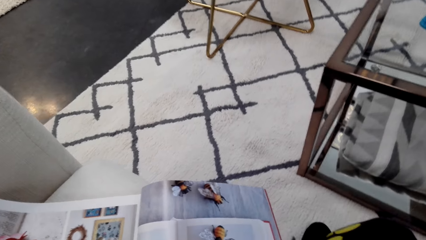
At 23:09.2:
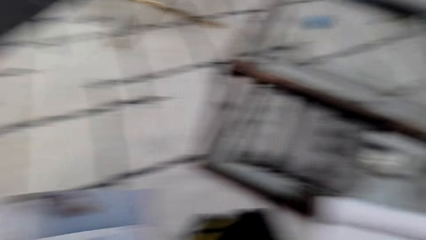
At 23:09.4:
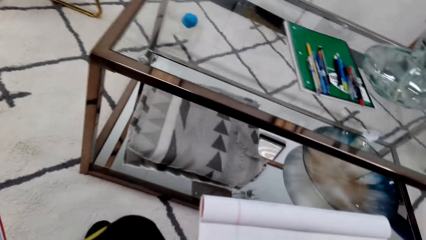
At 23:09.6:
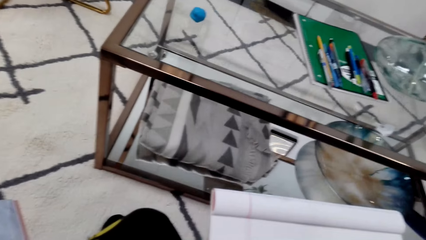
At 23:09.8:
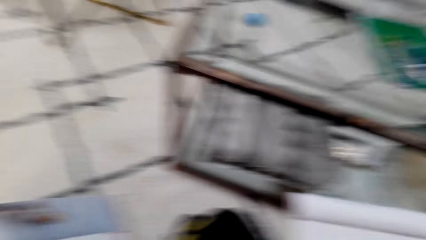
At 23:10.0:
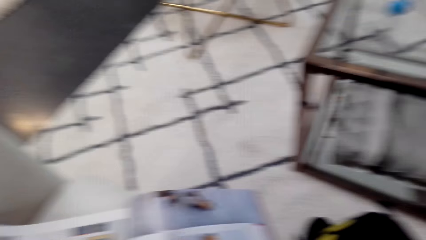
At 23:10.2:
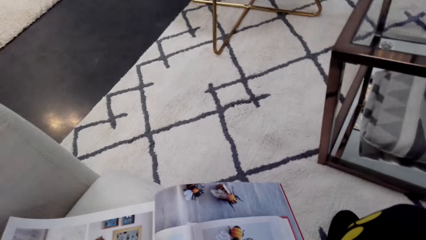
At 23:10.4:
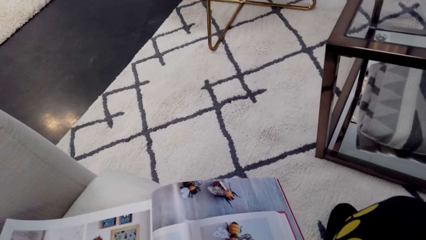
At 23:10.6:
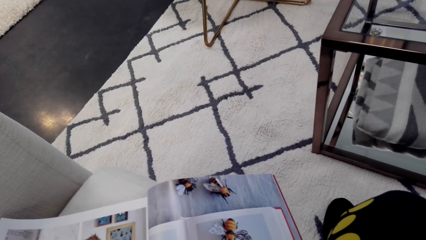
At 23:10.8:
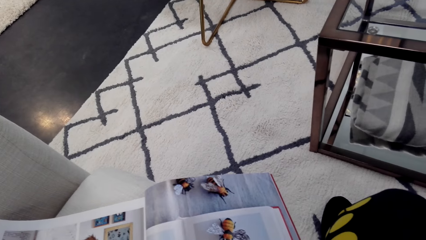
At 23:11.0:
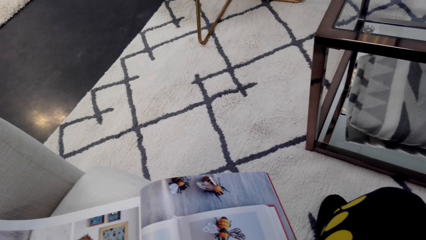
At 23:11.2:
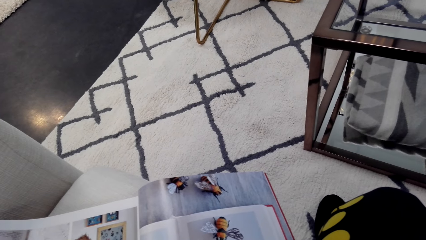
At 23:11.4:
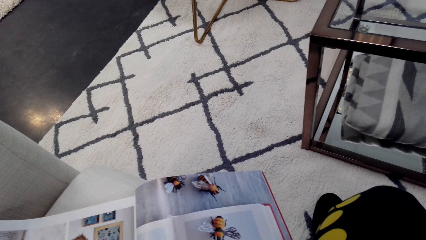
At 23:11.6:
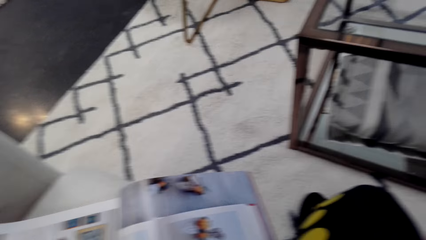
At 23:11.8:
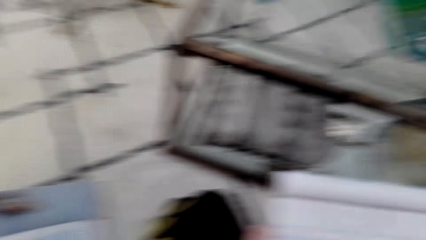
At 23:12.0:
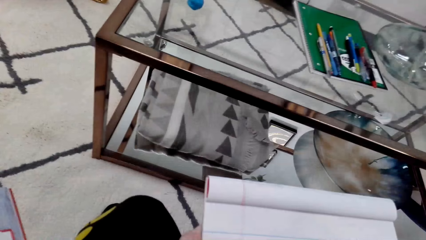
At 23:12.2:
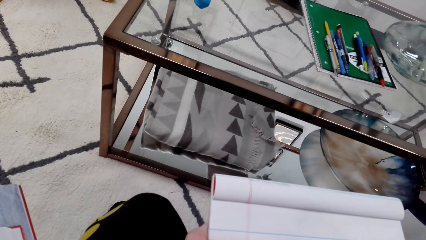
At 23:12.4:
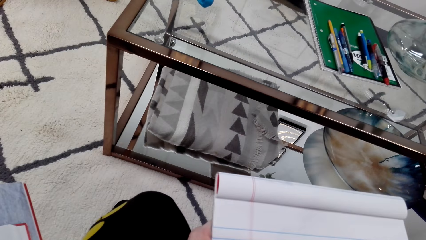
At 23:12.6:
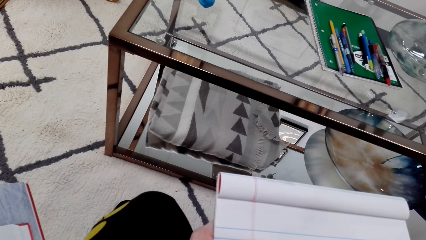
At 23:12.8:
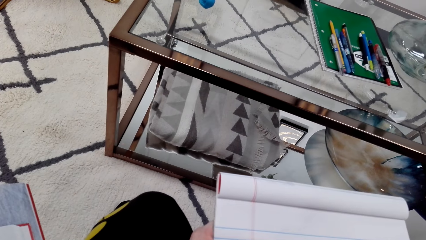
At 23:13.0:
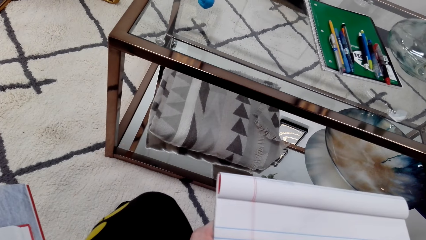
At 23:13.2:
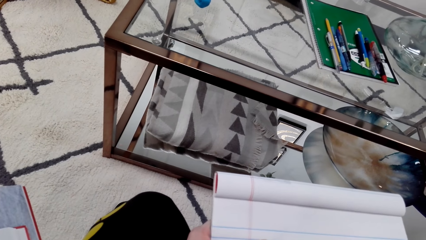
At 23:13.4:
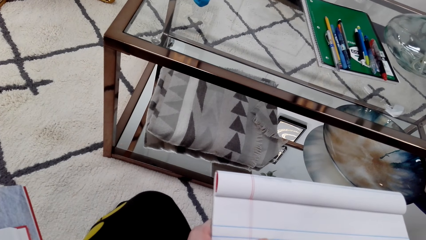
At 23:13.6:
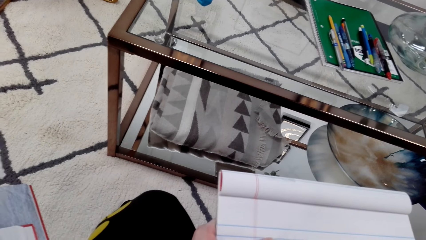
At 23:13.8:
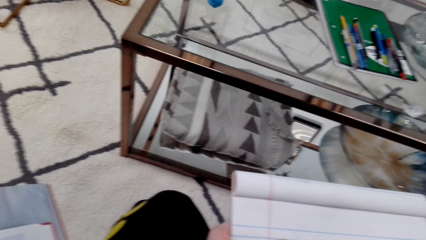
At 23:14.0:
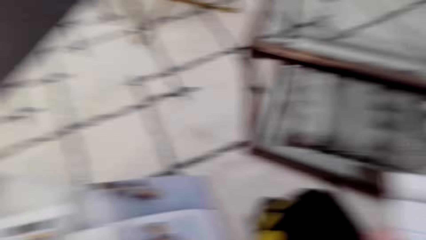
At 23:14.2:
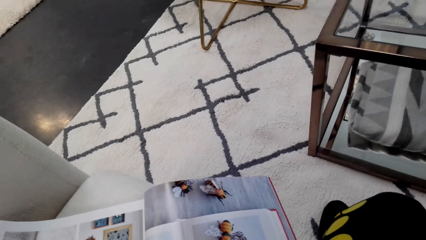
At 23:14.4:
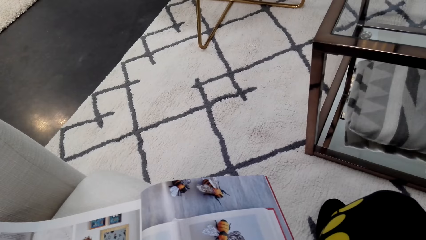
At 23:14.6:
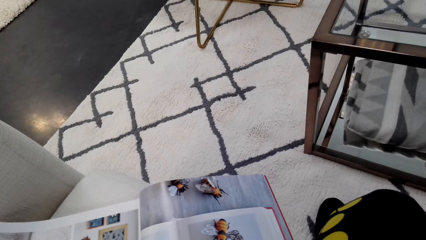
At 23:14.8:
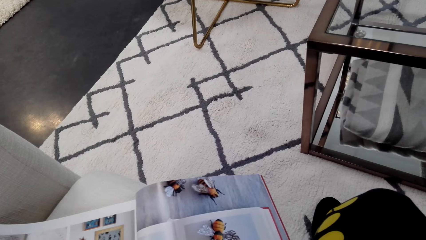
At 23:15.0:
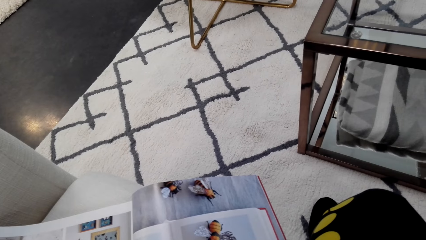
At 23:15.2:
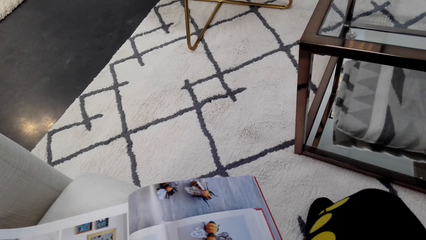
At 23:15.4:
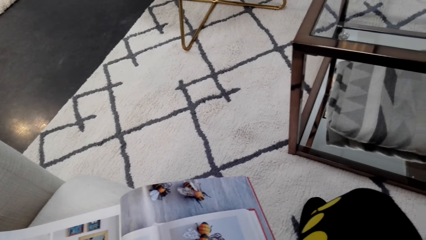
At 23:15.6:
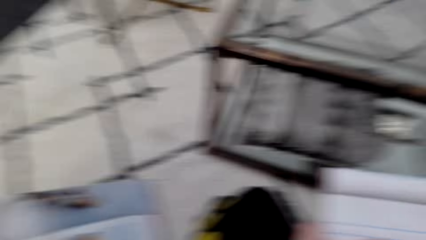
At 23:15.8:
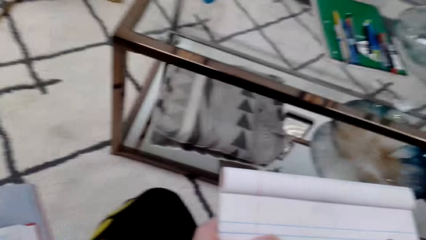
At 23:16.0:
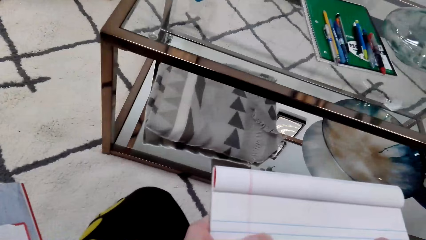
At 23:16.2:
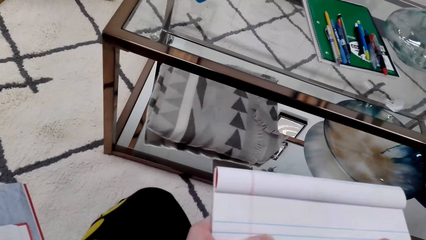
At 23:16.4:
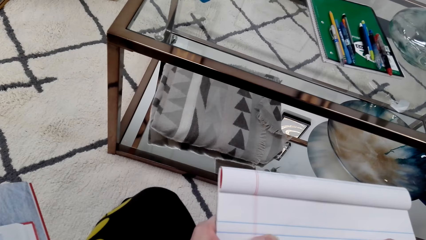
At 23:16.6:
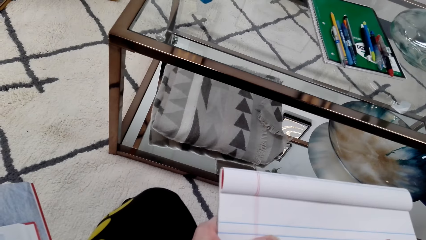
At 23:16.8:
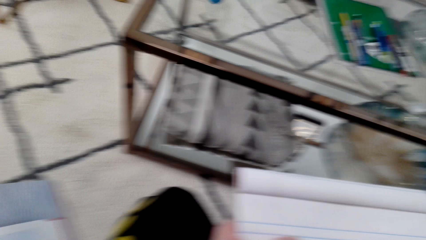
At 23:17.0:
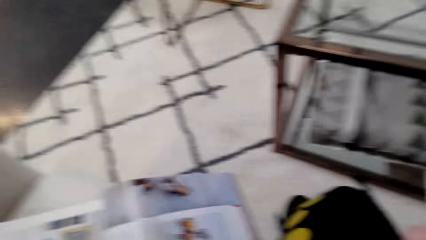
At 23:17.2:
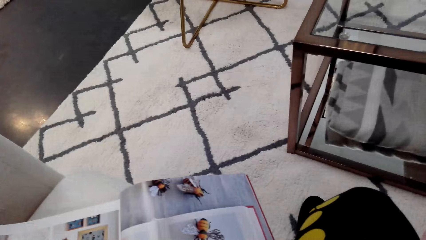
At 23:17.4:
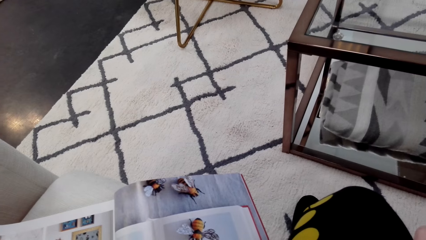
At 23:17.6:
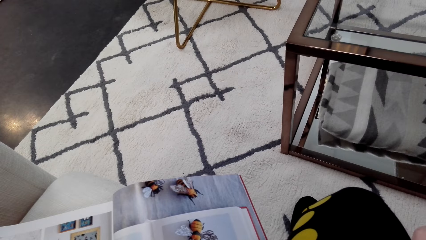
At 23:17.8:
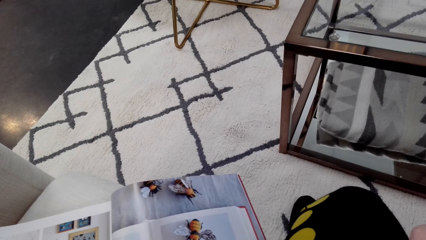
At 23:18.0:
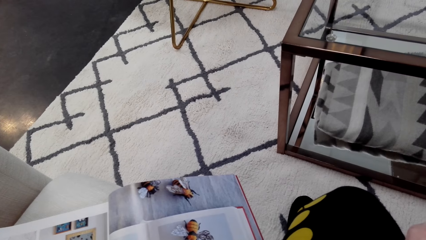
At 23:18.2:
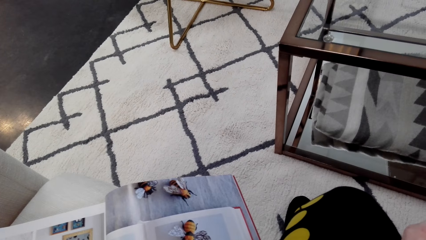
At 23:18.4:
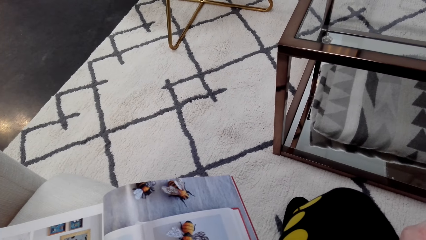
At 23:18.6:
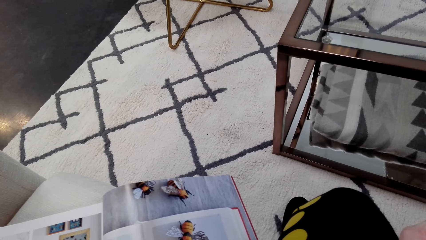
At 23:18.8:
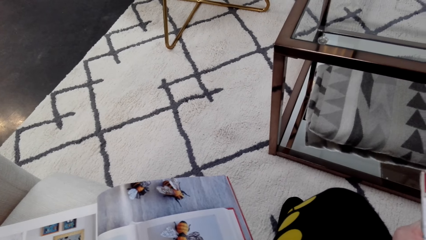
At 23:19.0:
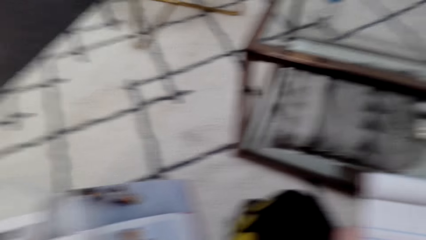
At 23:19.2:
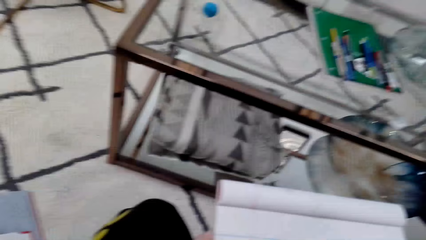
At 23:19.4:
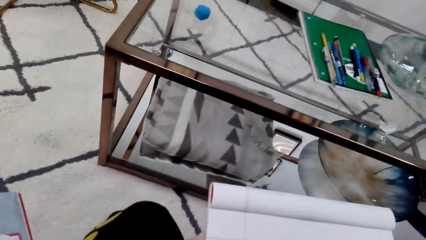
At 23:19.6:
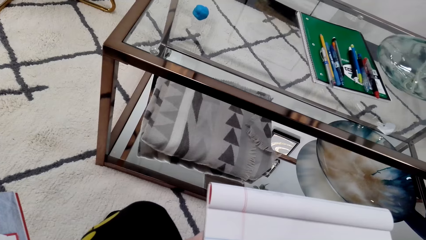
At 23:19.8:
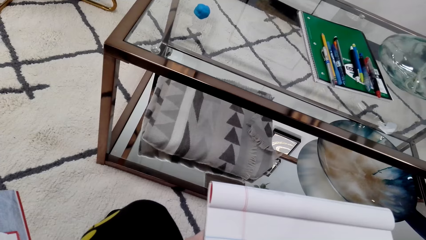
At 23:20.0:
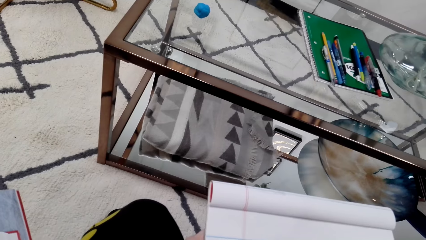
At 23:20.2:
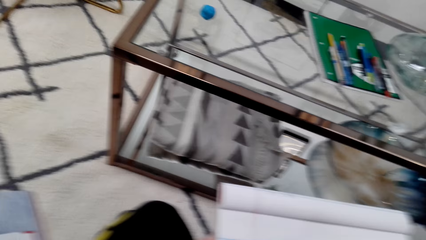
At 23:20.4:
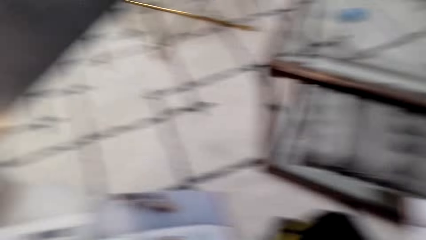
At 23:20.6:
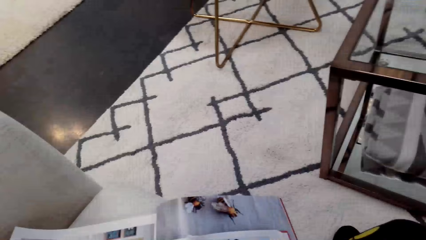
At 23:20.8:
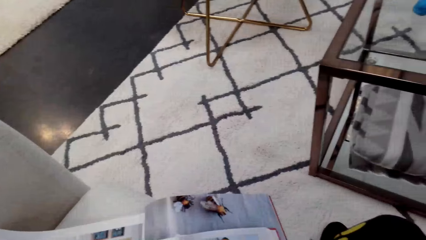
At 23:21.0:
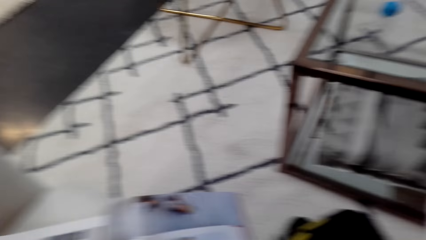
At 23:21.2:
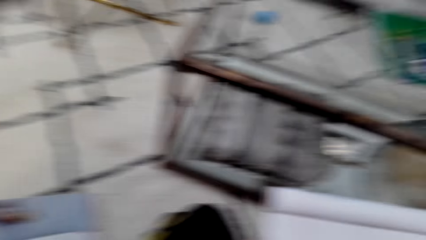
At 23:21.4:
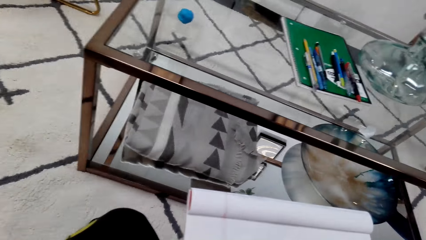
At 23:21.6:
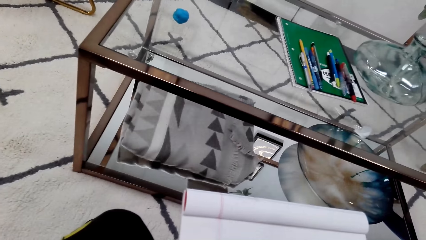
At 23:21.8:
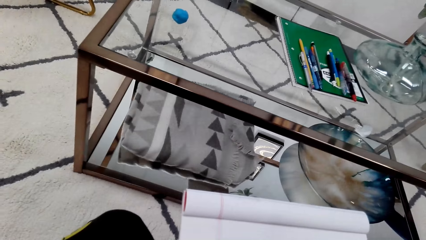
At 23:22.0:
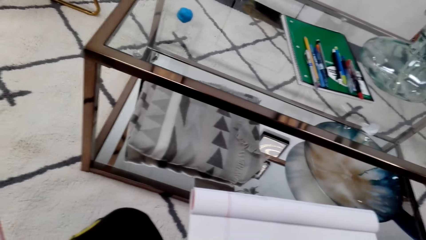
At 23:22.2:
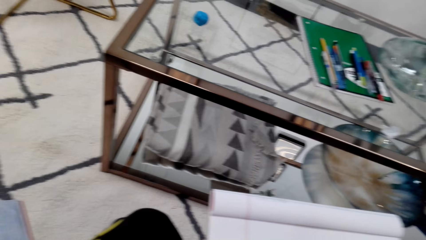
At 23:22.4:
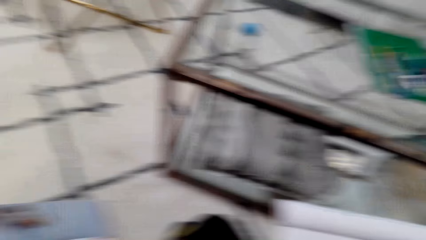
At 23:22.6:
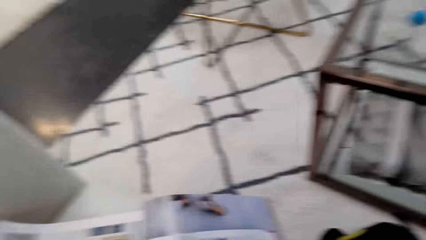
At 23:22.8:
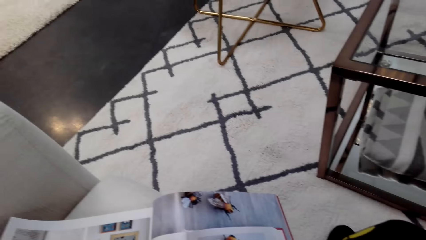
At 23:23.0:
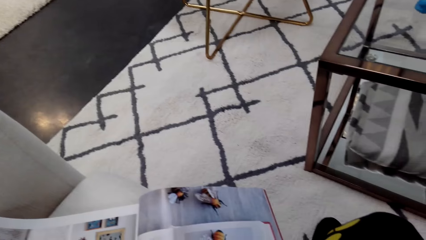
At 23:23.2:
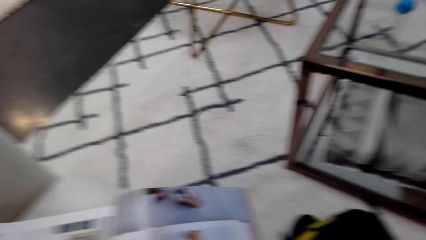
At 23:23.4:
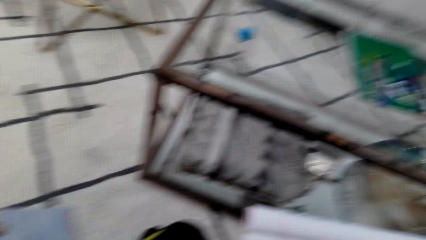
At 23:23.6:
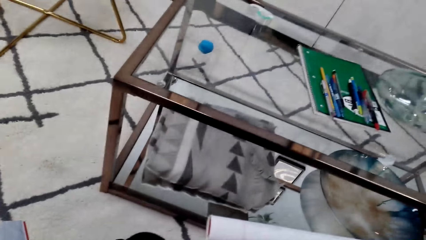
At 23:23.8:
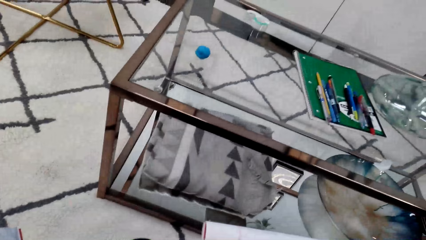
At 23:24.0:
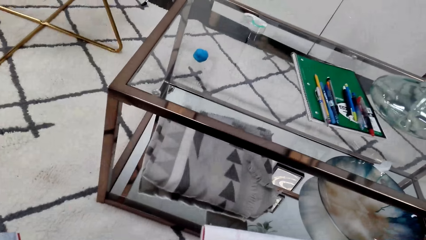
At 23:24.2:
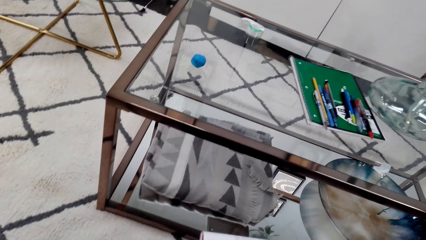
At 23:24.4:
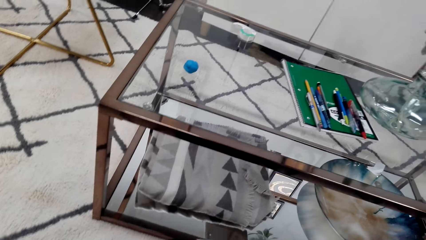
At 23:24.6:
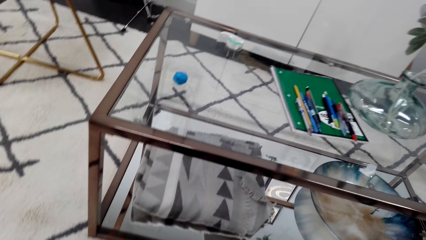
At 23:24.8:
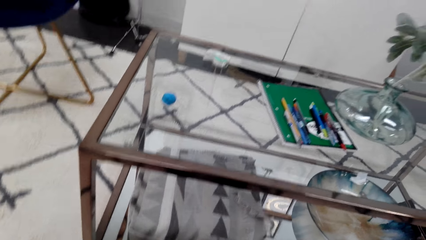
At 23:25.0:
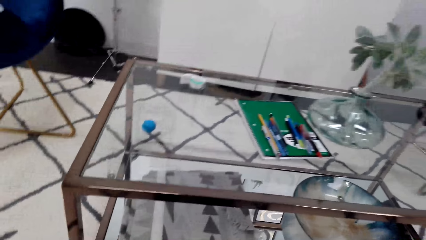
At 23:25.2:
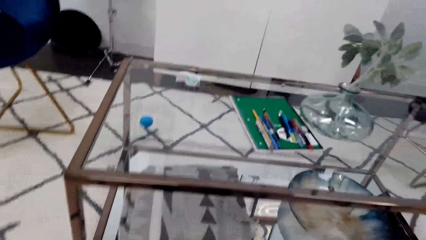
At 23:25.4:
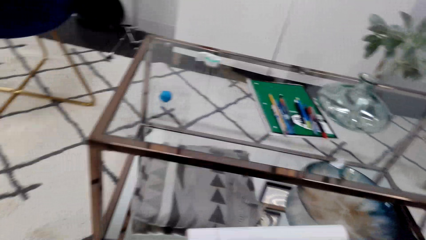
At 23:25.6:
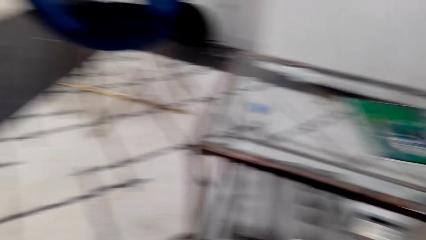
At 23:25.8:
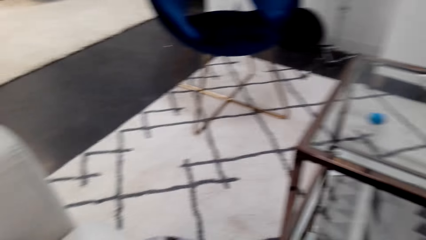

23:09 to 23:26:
The camera wearer draws on a notebook. They look at a picture in a magazine. They draw on the notebook. They look at the picture in the magazine. They draw on the notebook. They look at the picture in the magazine. They draw on the notebook. They look at the picture in the magazine. They draw on the notebook. They look at the picture in the magazine. They draw on the notebook.
